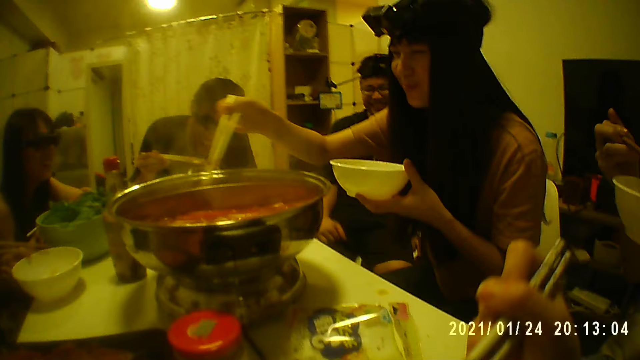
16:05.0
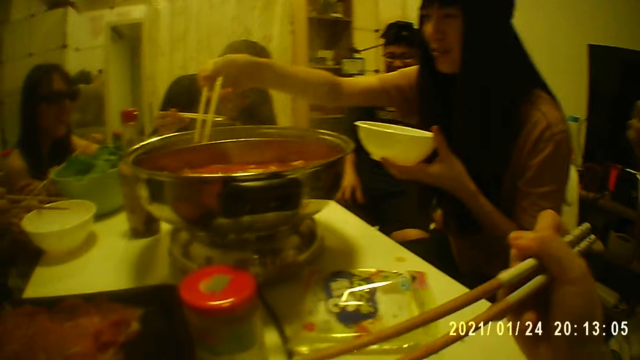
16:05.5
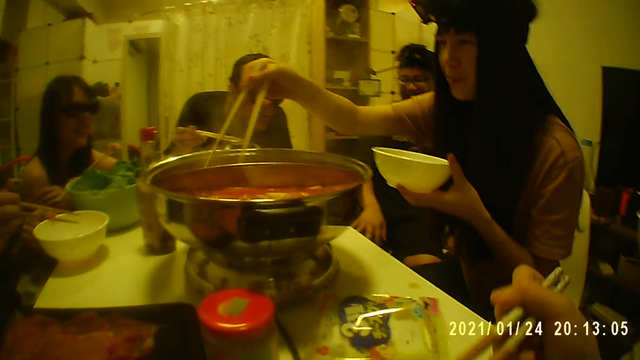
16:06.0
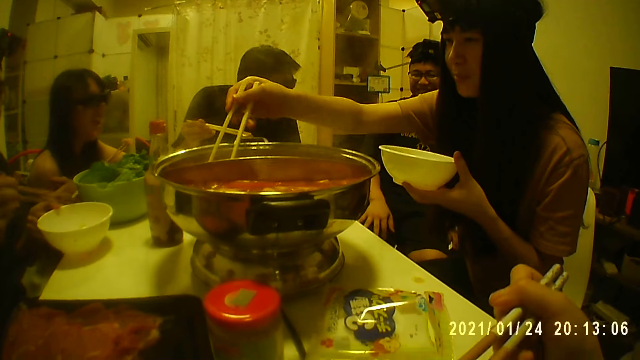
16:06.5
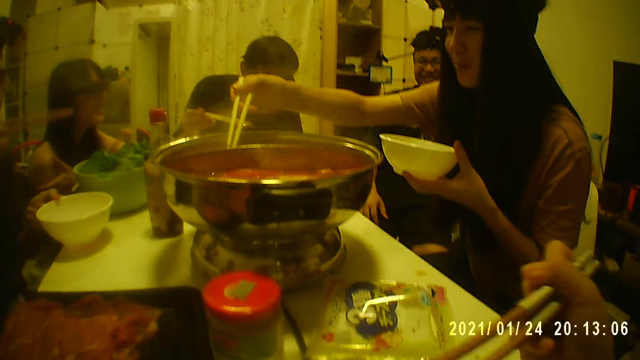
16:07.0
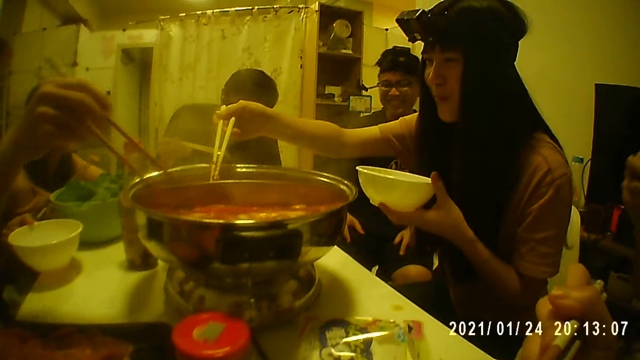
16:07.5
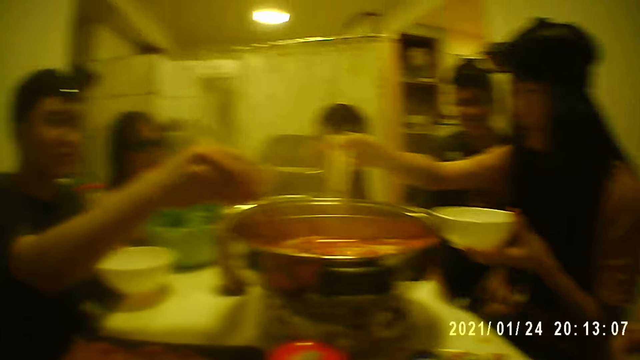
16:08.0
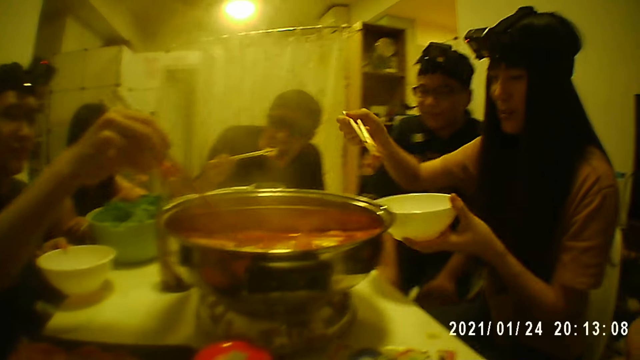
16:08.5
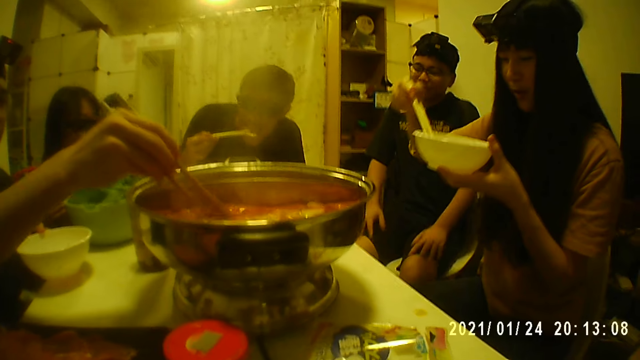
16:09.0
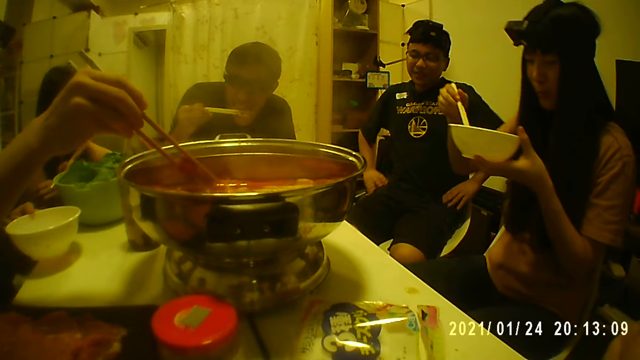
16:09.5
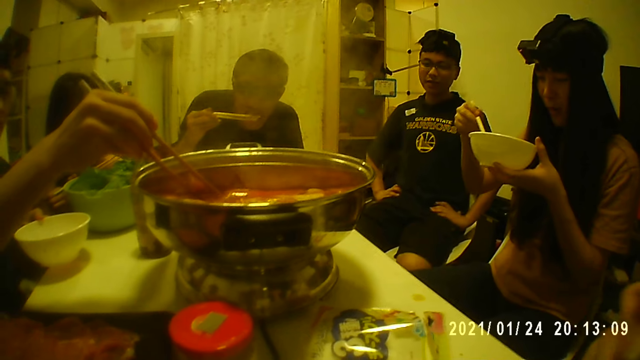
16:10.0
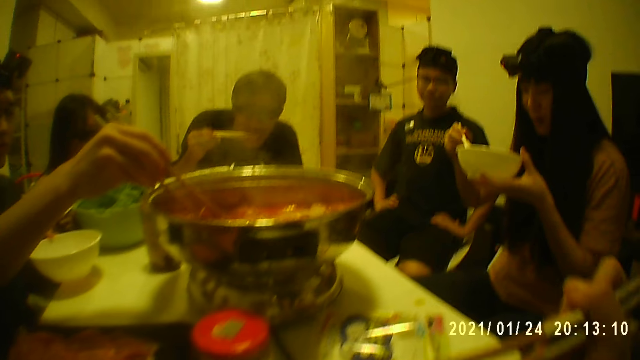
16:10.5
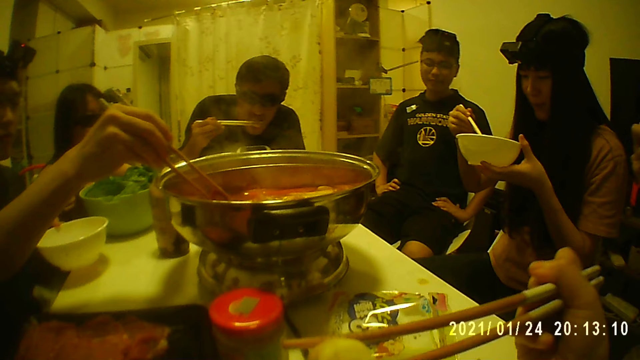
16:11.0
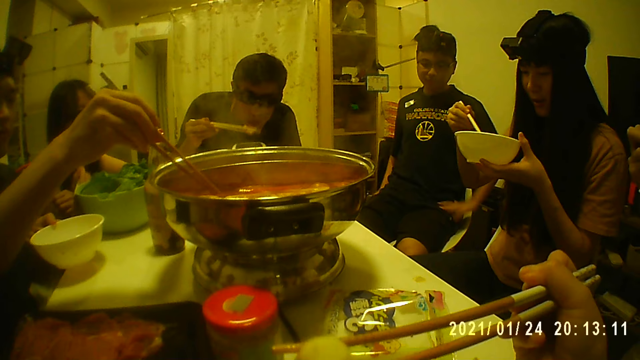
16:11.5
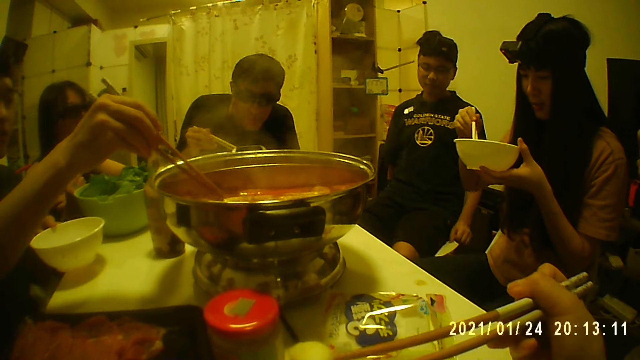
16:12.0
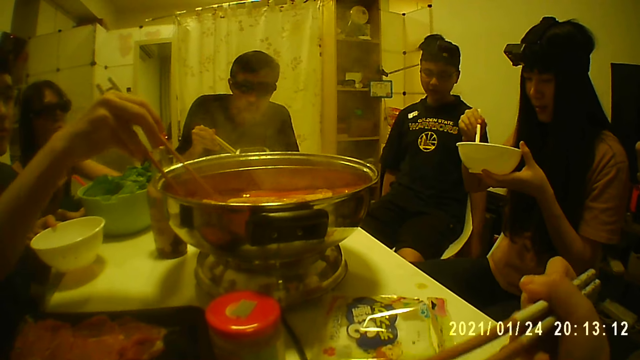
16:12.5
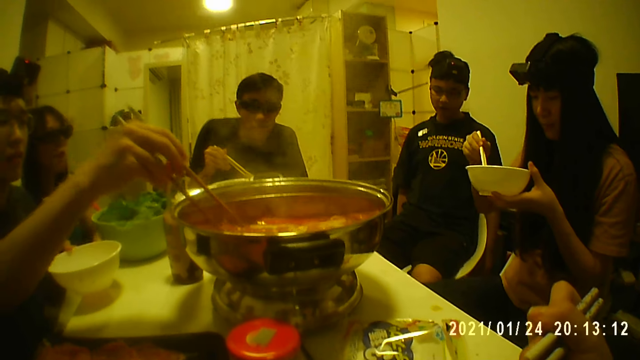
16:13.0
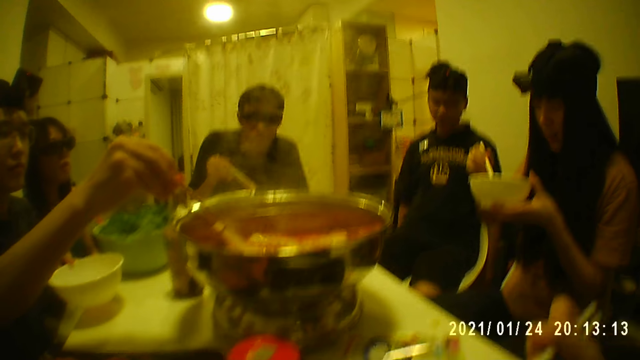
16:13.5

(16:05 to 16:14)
A man takes food from the pot at the middle of the table with chopsticks.

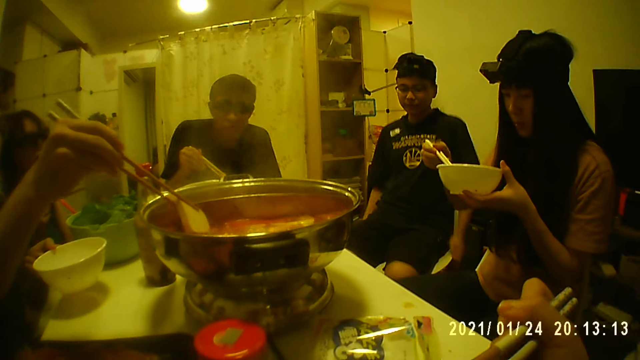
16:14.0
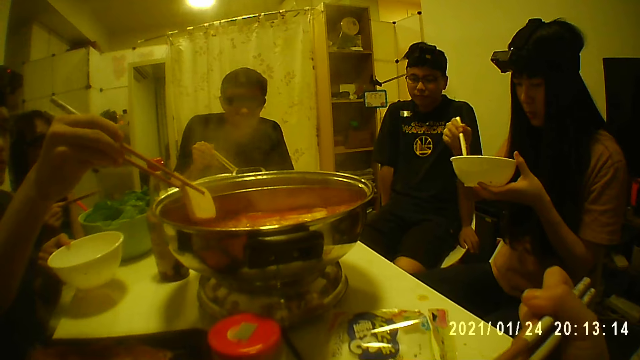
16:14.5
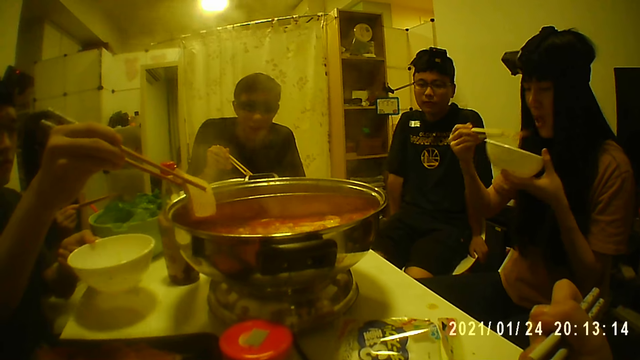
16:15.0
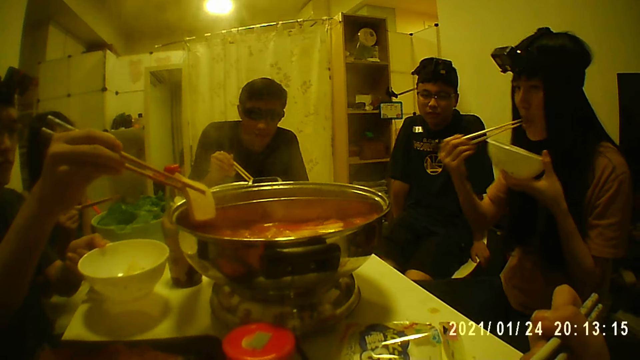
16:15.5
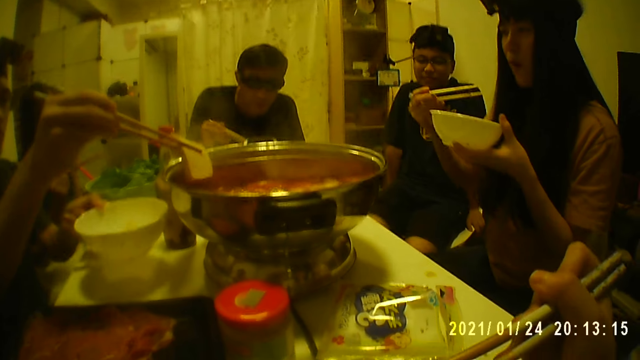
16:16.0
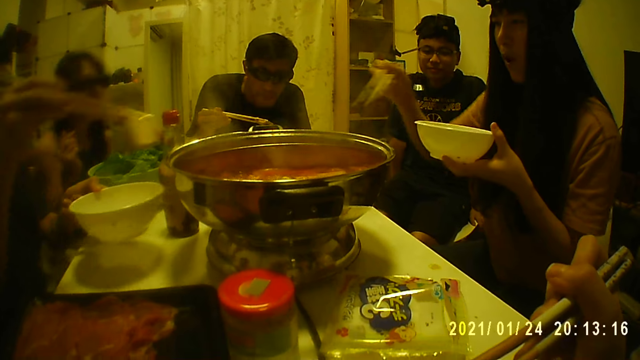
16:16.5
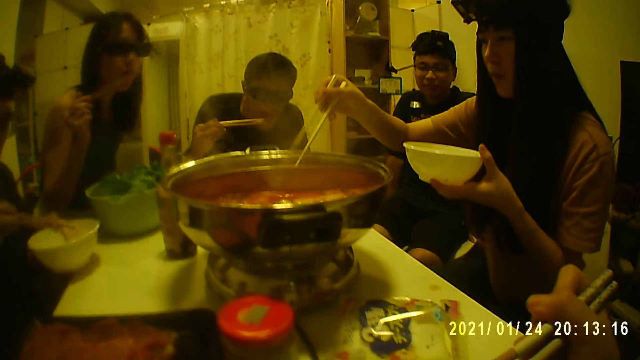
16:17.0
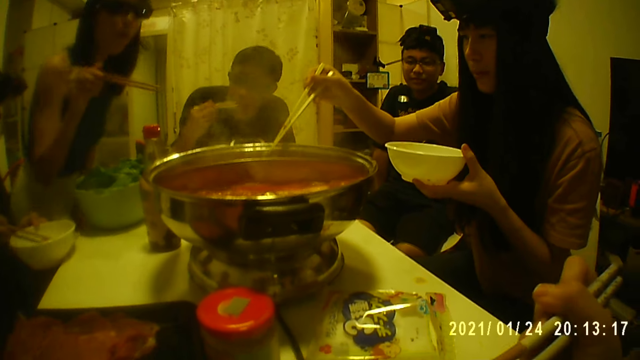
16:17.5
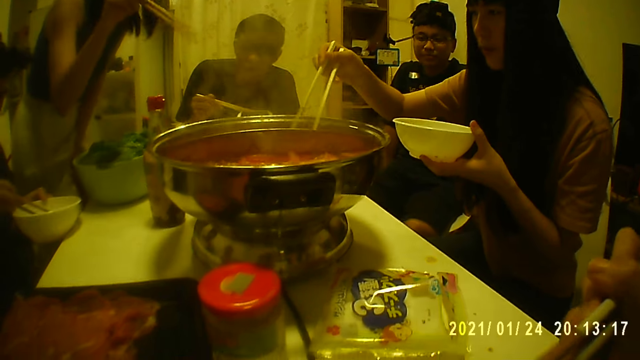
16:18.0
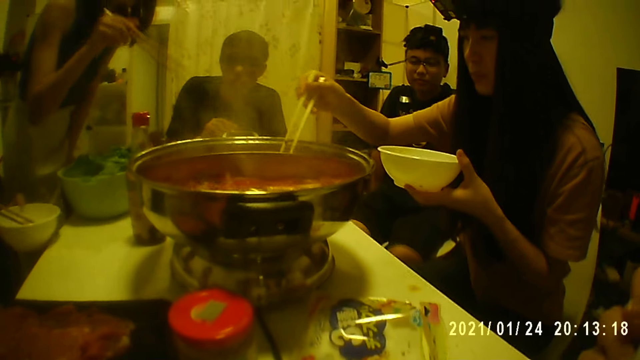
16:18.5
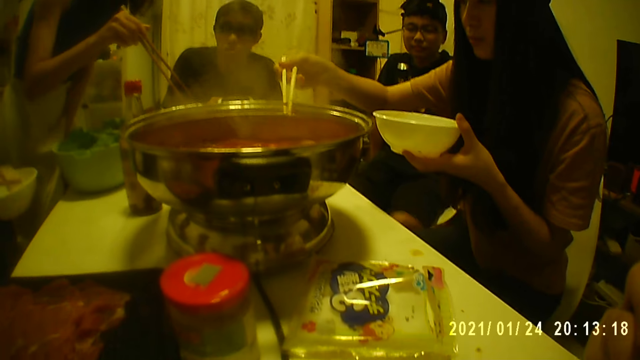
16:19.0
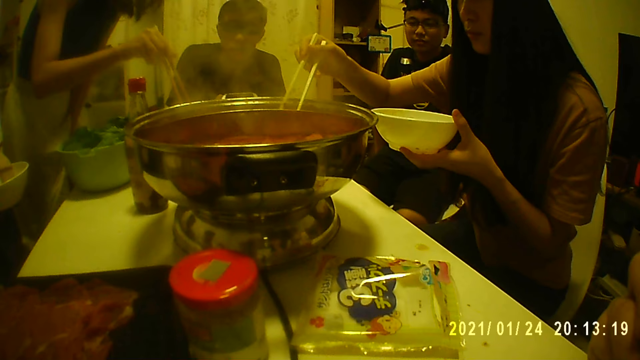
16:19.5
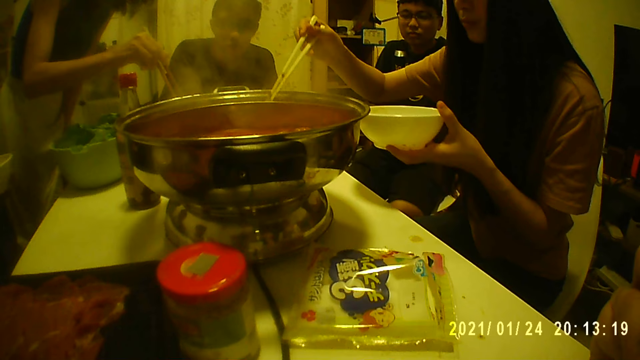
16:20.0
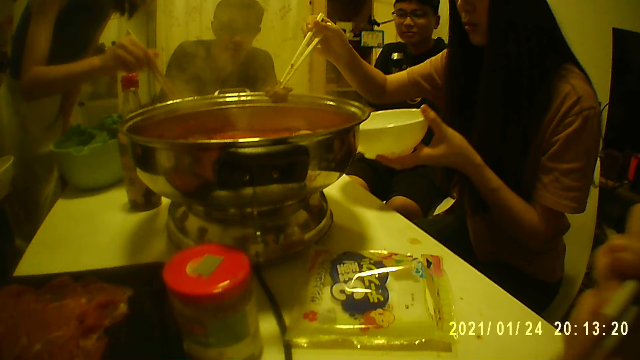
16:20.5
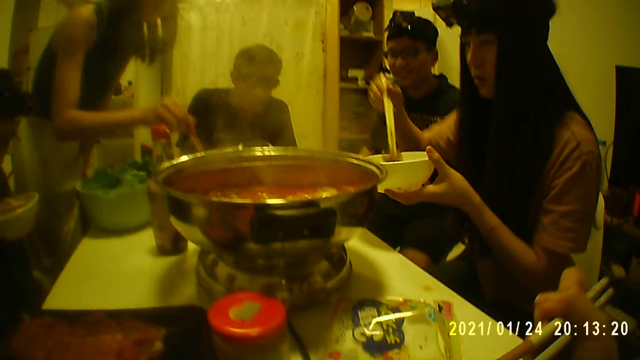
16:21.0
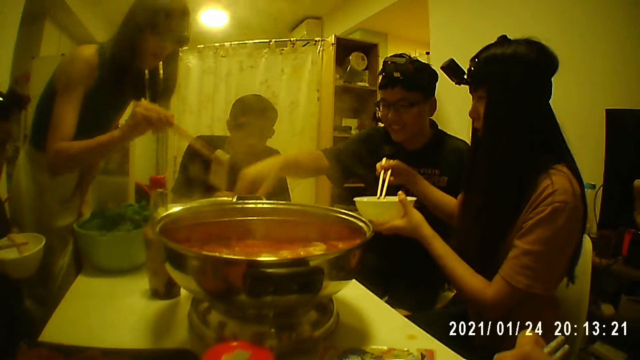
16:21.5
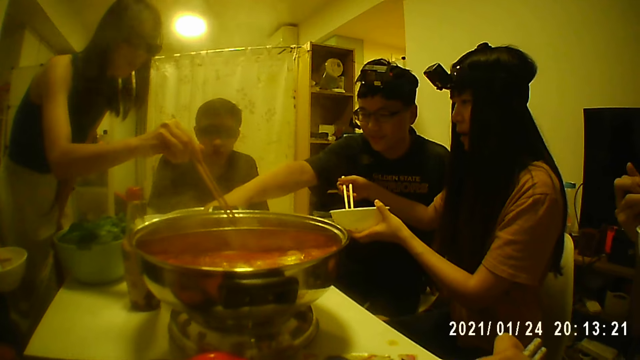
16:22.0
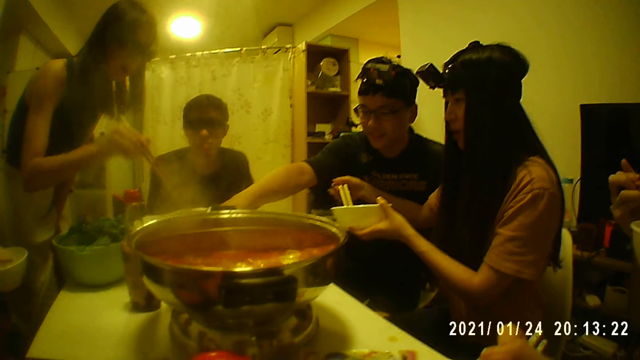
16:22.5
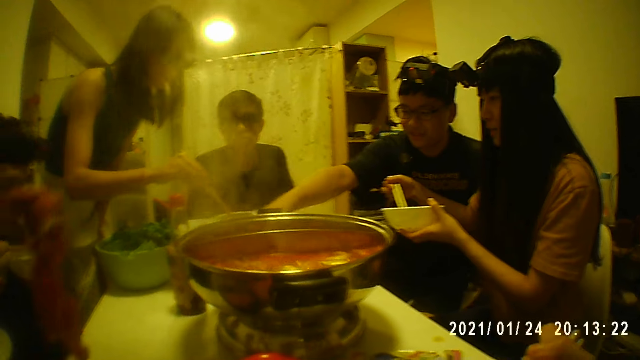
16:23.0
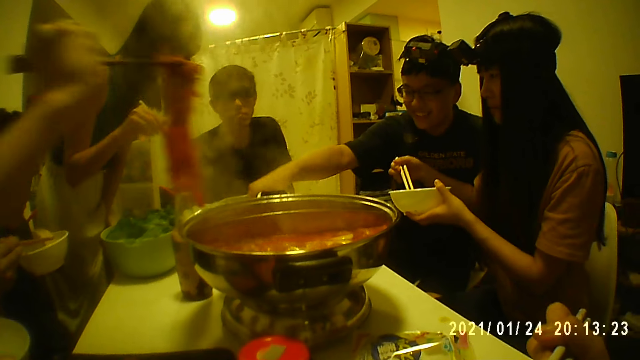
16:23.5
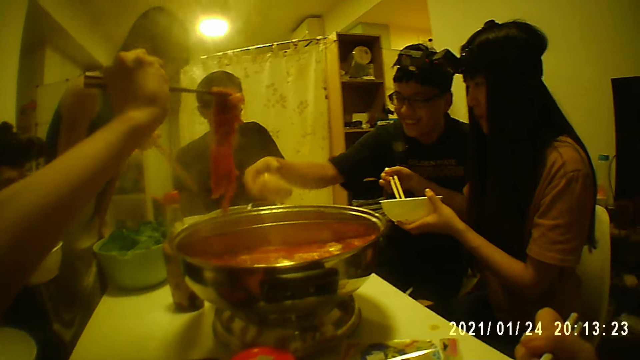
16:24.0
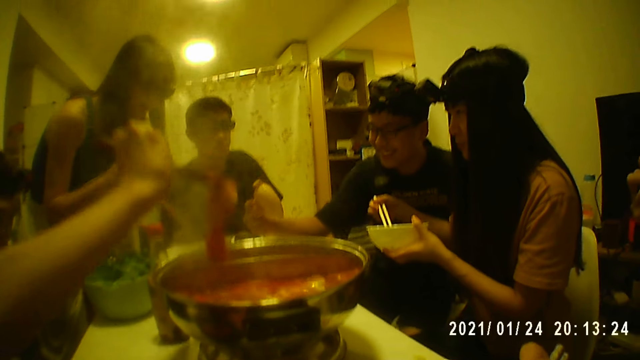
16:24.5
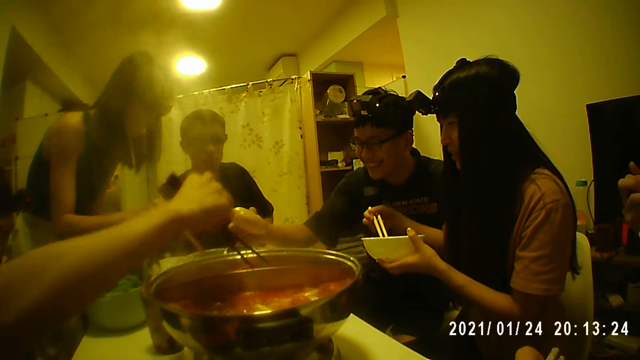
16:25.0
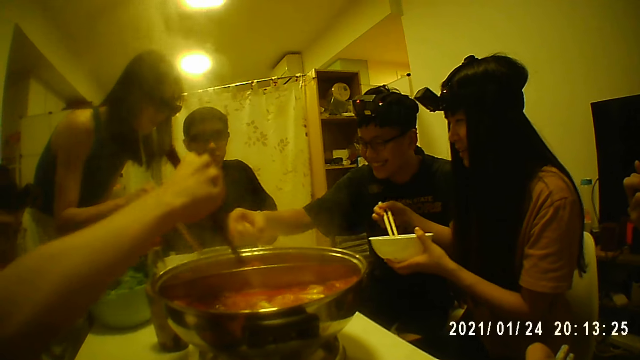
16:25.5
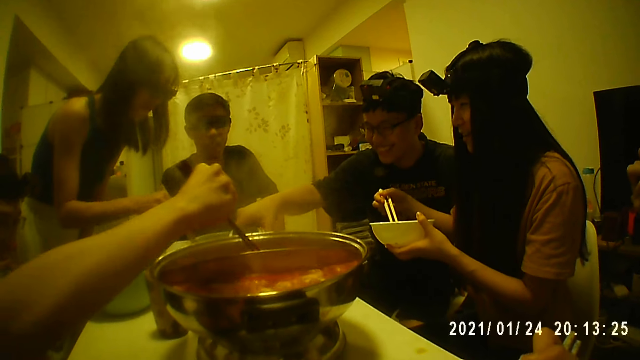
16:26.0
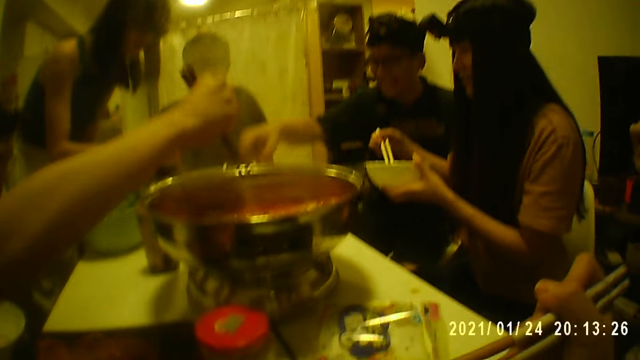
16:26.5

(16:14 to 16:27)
A woman eats with chopsticks. The woman takes food from the pot at the middle of the table with chopsticks. A man takes food. Another woman stands. Another woman transfers food from one pot at the middle of the table to another with chopsticks. The man puts food in a bowl. Another woman returns food into the pot at the middle of the table with chopsticks. Another man picks up a potato from the table with his right hand. Another man holds something. The man with the potato drops the potato on the table with his right hand.
